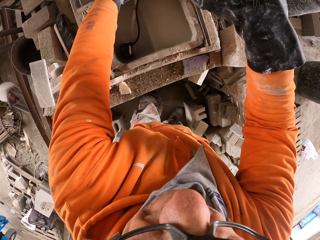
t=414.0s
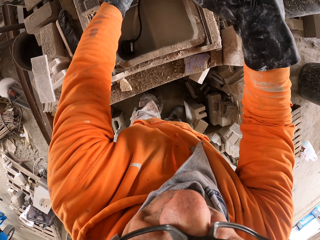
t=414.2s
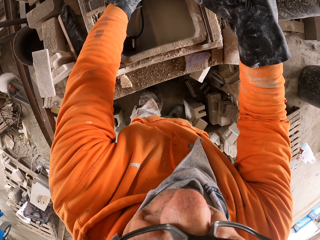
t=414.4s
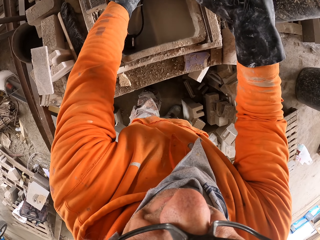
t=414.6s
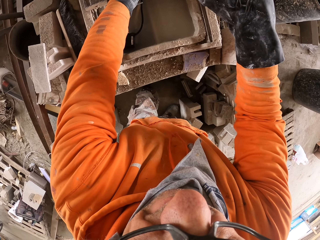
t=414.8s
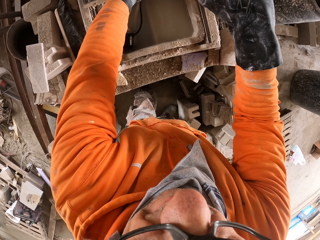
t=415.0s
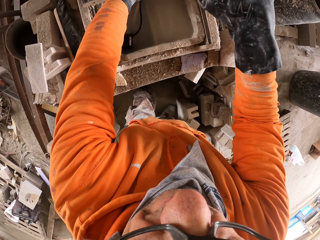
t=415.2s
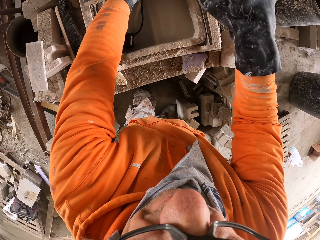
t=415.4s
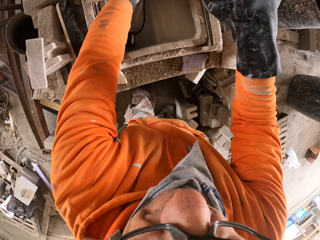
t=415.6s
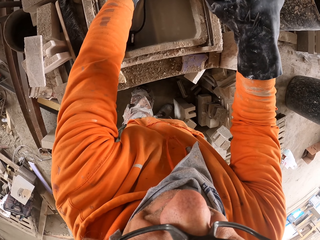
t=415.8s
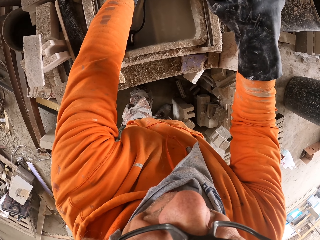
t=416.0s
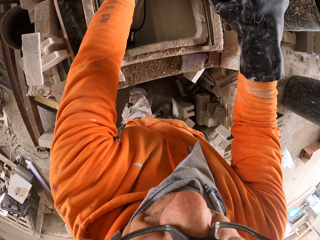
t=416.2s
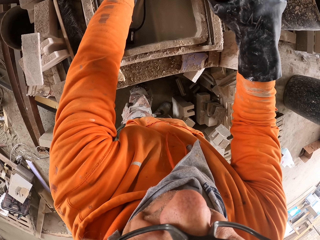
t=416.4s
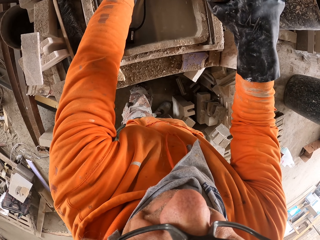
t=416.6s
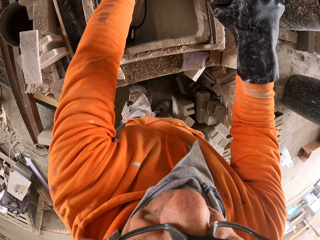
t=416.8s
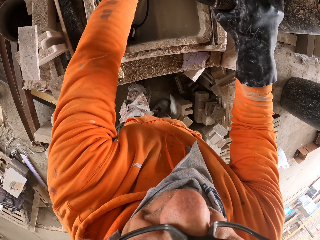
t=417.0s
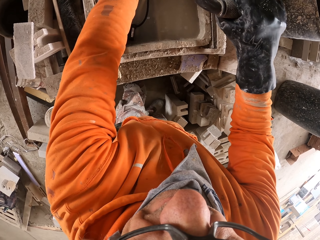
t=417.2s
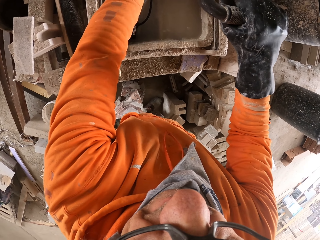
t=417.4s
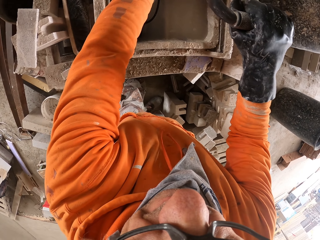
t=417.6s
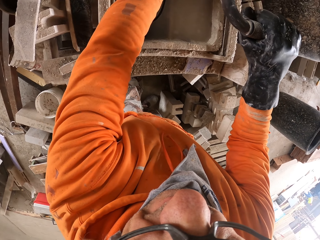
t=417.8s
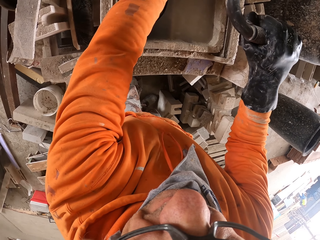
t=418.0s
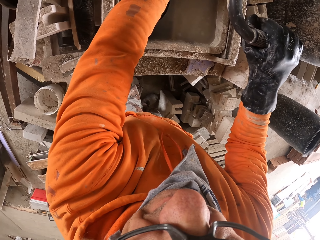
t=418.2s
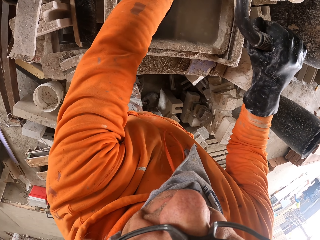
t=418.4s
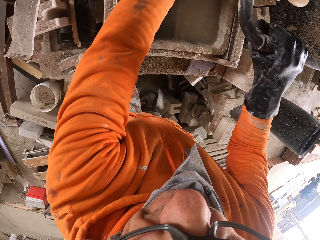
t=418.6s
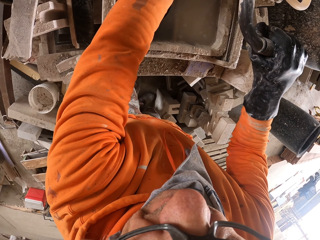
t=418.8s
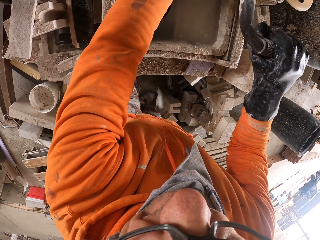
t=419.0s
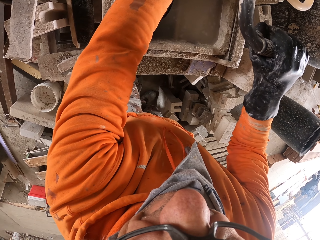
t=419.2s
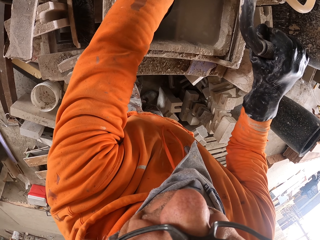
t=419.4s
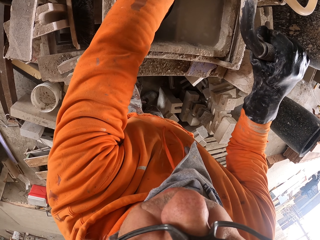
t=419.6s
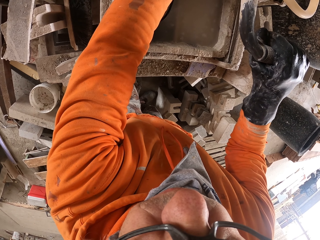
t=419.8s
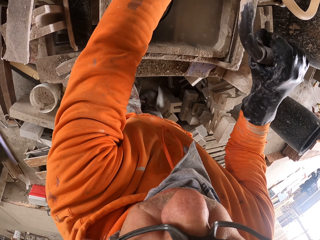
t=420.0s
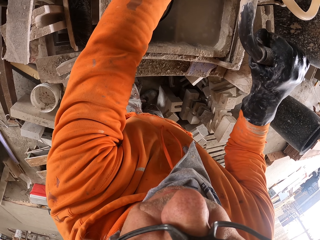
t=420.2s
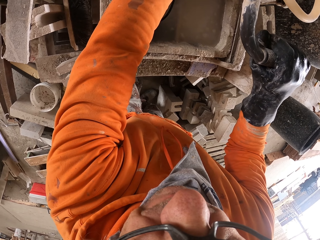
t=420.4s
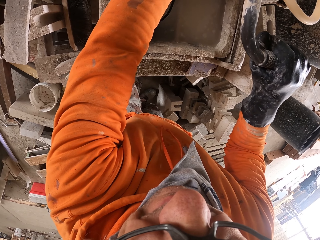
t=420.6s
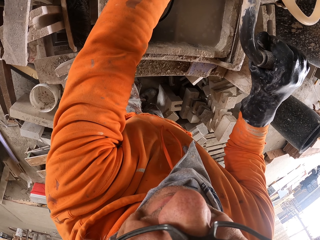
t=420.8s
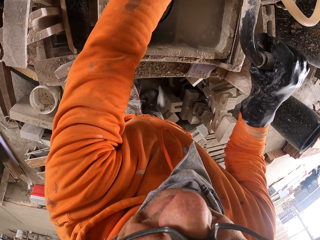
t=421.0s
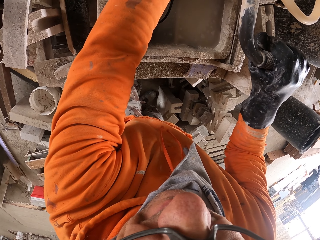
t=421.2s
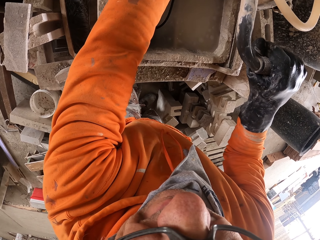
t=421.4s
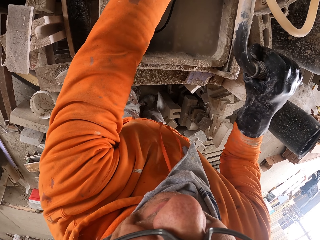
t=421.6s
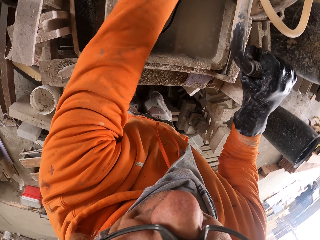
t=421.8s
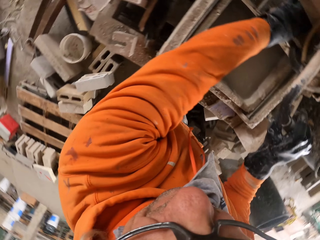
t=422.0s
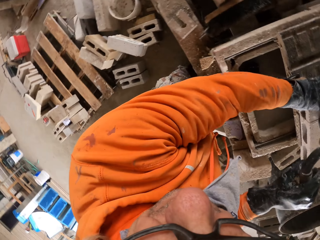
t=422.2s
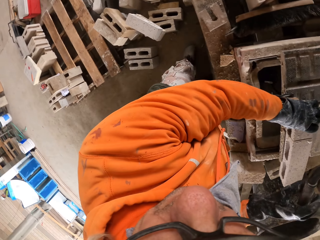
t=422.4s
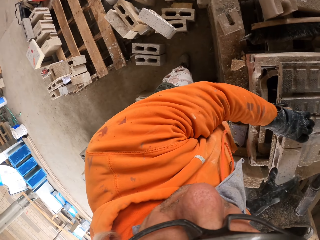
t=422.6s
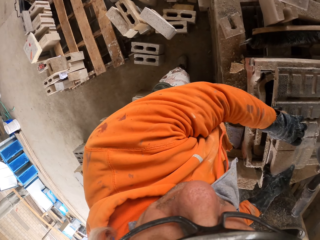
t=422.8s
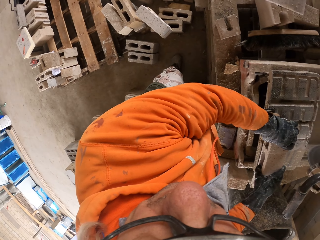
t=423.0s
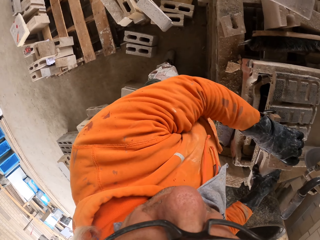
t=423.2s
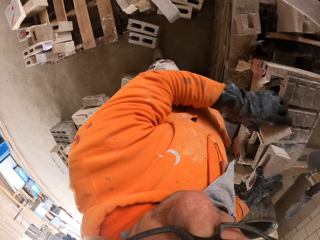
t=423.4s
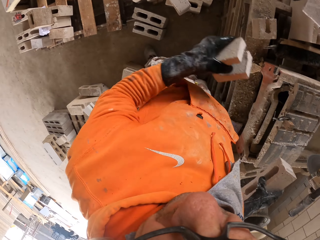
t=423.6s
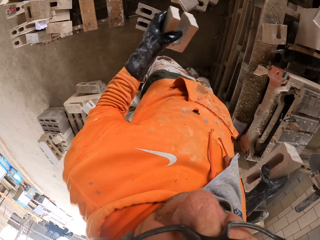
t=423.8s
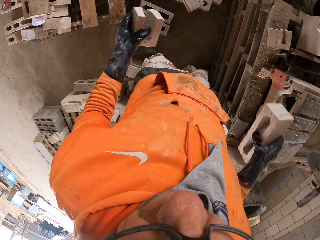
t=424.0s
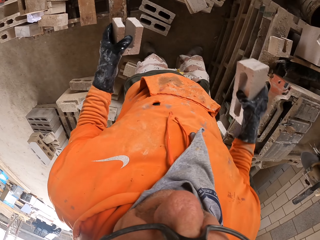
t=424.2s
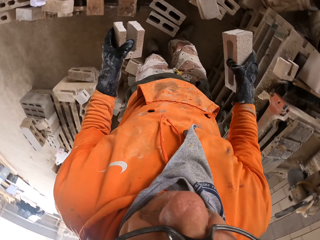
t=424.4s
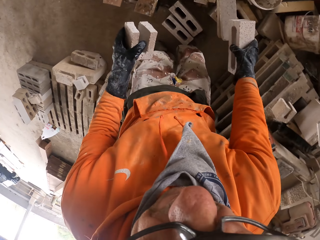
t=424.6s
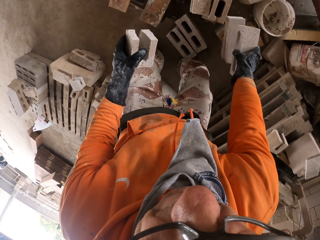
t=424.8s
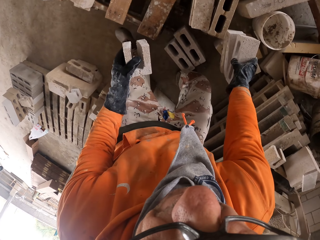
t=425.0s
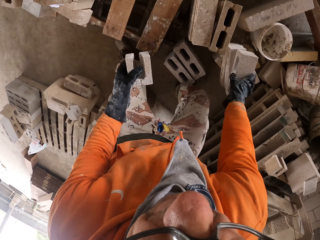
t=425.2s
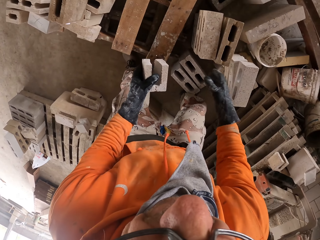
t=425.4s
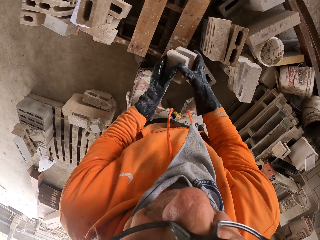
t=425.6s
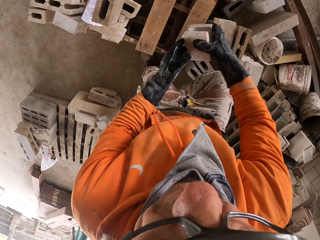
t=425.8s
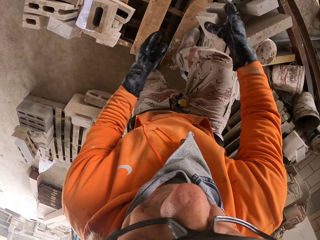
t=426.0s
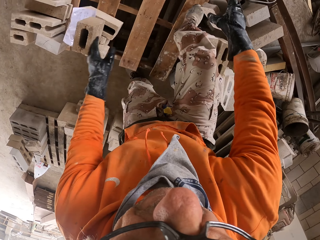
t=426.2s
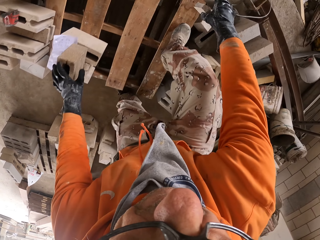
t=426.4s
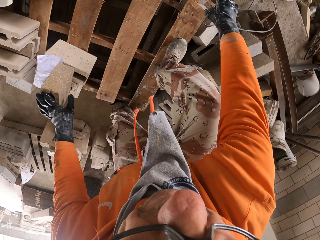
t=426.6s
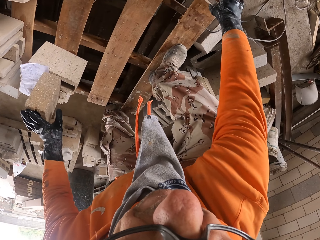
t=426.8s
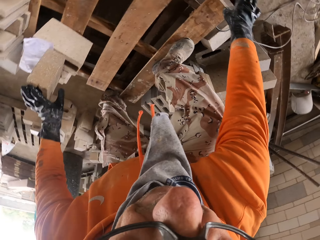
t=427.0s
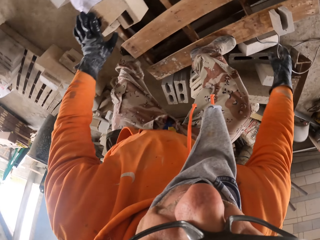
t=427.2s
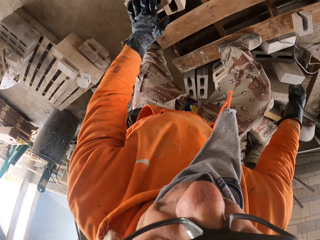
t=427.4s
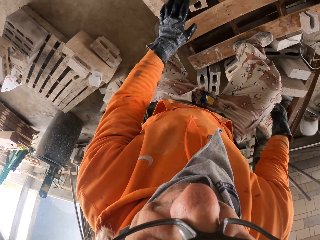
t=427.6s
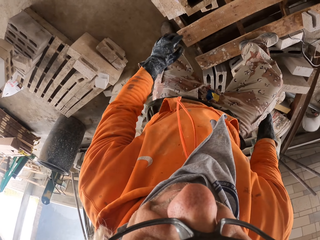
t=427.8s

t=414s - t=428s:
The camera wearer picks the bricks. They walk. They put down the bricks.

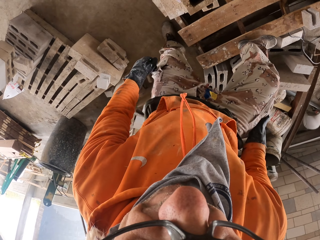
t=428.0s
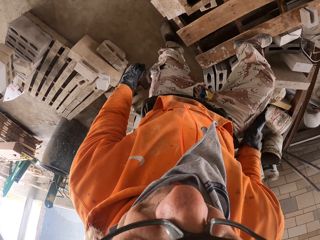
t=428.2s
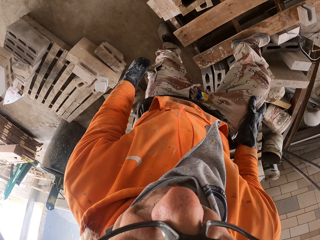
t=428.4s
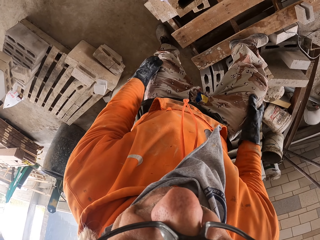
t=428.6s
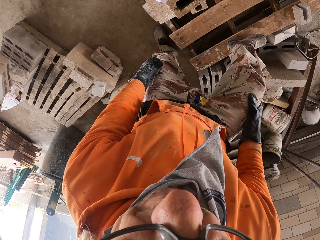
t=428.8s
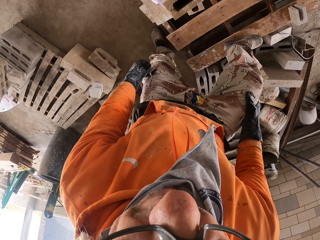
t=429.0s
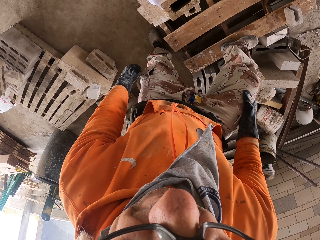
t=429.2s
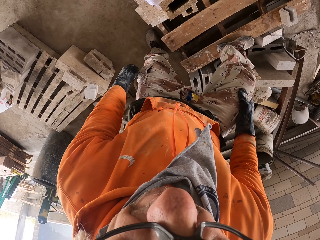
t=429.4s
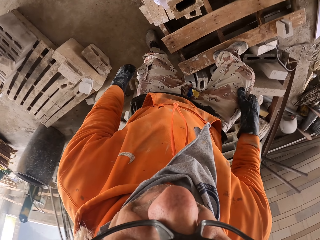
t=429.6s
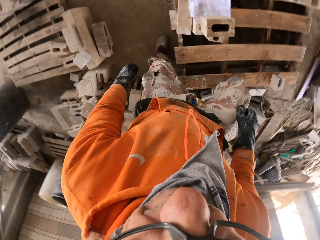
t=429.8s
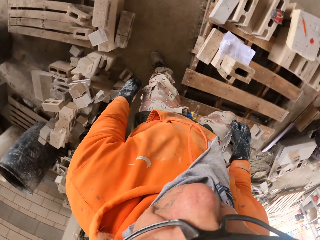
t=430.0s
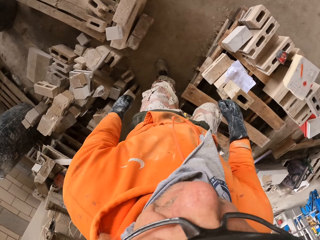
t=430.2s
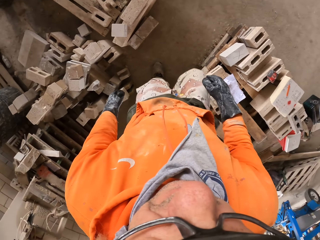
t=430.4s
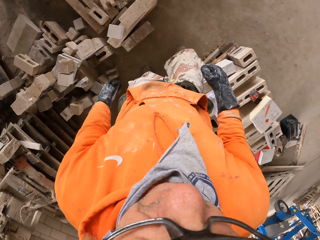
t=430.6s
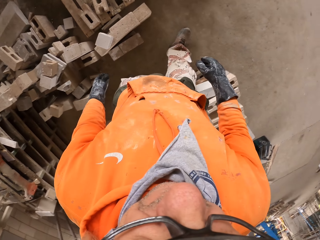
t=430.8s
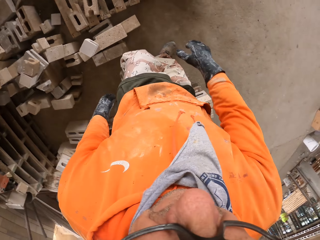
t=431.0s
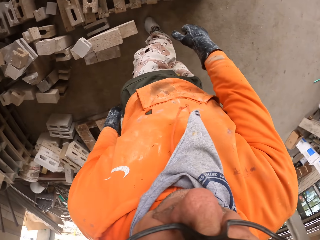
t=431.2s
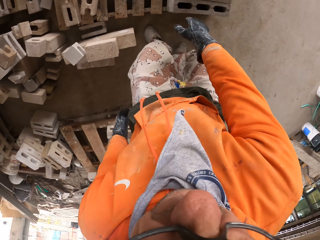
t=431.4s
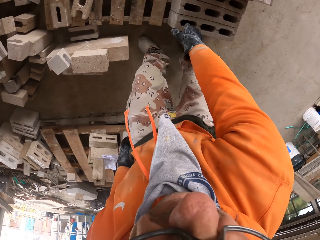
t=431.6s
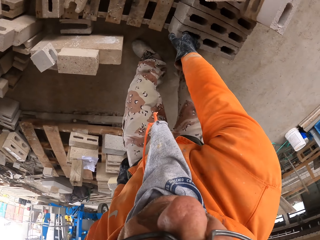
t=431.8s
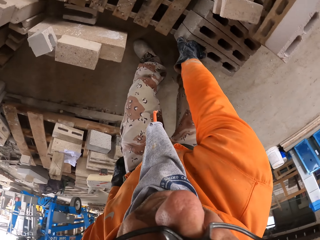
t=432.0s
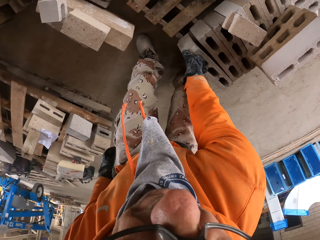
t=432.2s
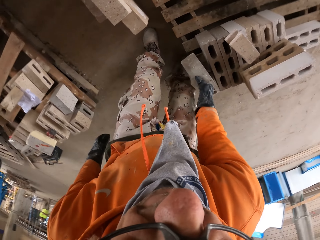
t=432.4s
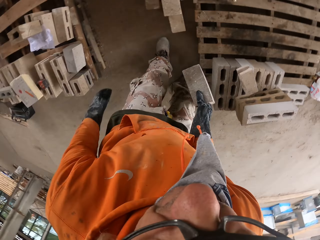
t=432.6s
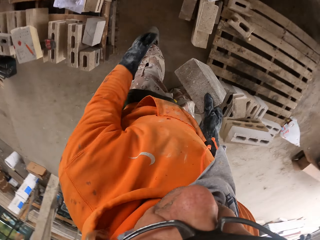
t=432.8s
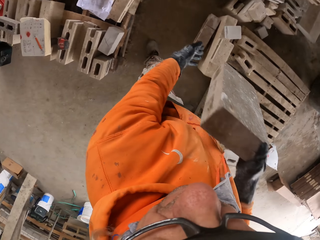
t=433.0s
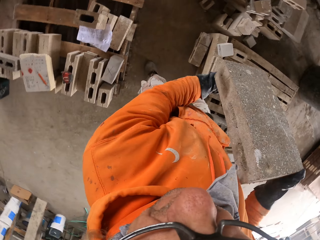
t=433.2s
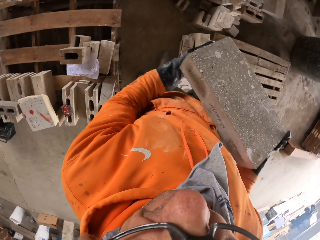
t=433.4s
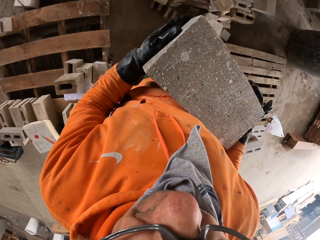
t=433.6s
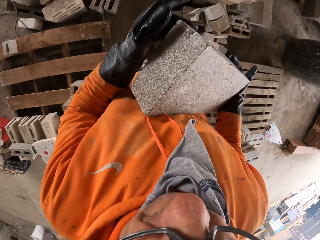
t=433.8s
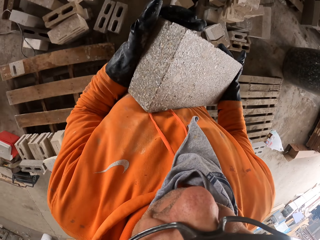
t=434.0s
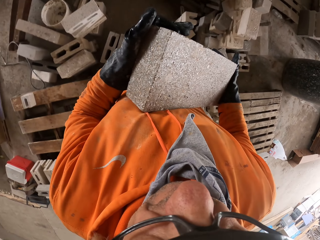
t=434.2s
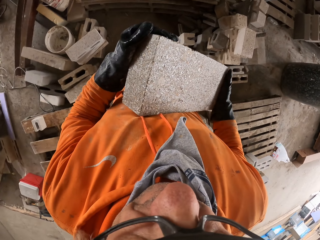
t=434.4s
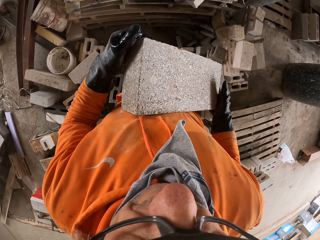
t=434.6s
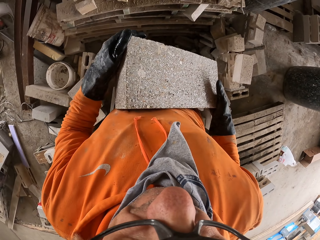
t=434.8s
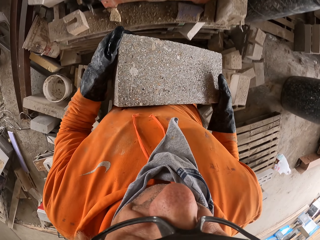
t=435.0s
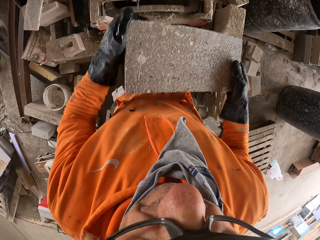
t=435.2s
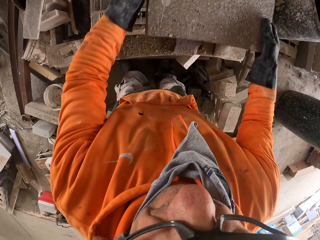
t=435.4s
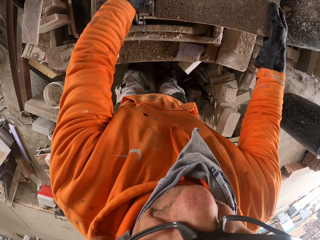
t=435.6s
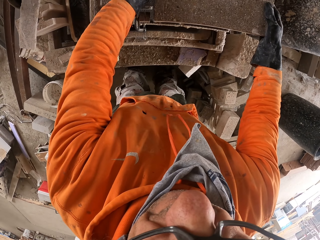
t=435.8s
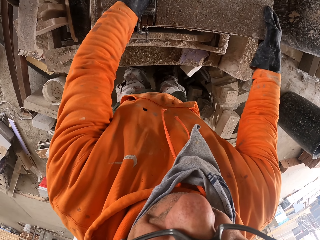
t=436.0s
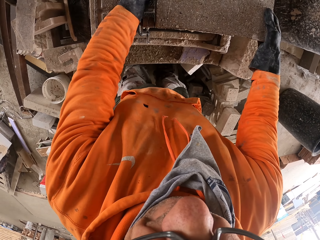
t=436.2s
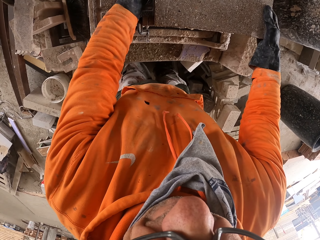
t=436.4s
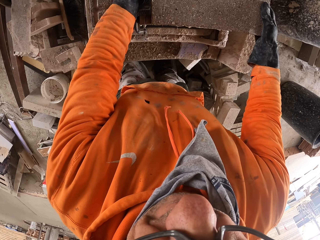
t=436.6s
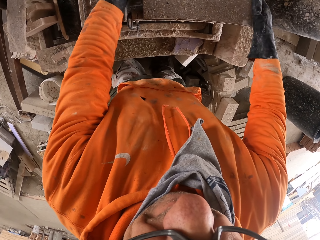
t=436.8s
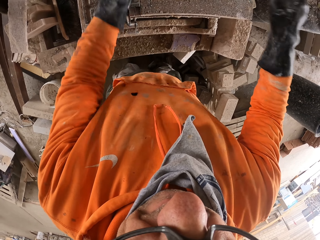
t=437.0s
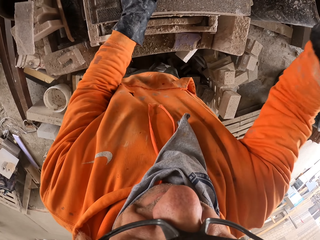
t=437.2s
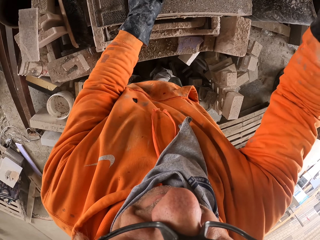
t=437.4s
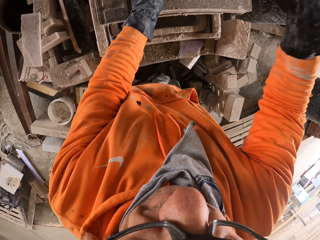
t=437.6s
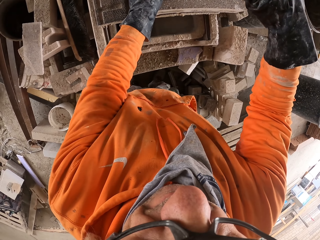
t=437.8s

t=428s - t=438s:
The camera wearer looks. They walk in the construction site. They pick the brick. They walk. They mount the brick on the cutting machine.
